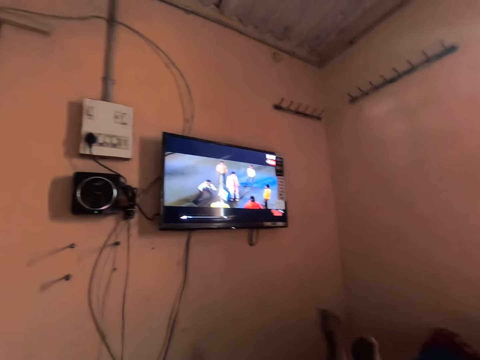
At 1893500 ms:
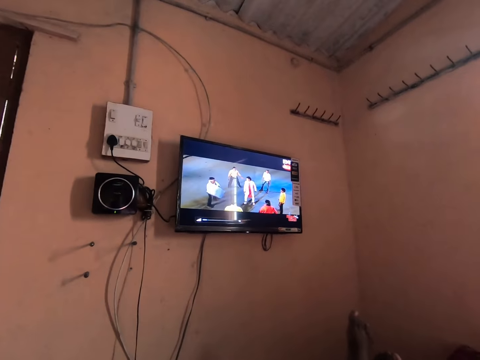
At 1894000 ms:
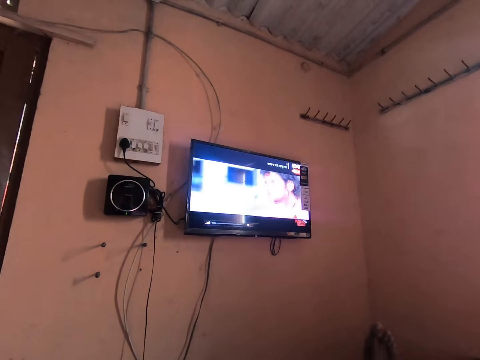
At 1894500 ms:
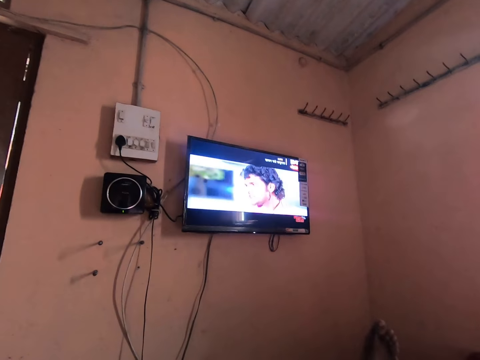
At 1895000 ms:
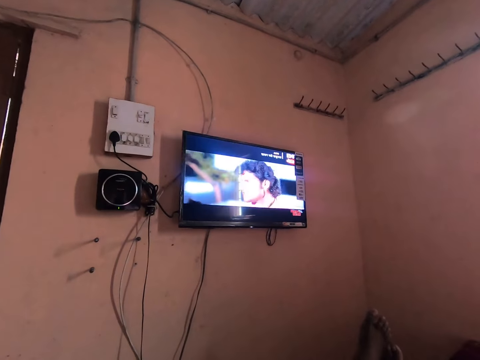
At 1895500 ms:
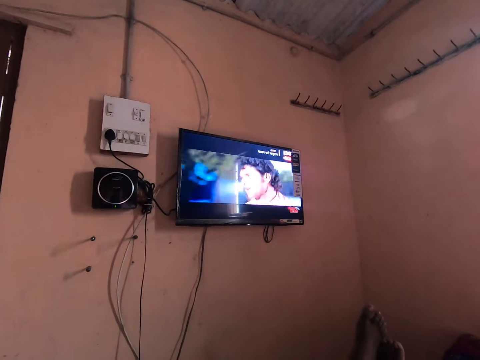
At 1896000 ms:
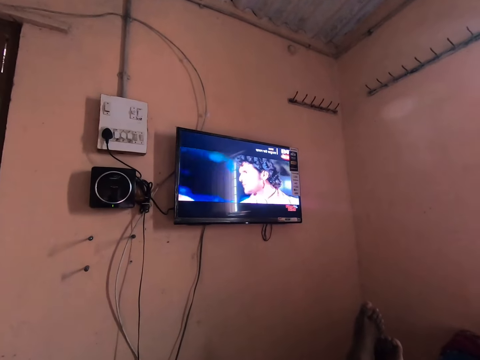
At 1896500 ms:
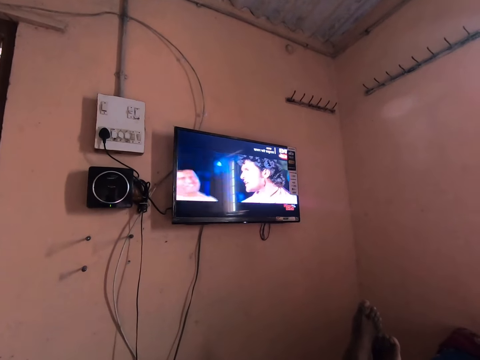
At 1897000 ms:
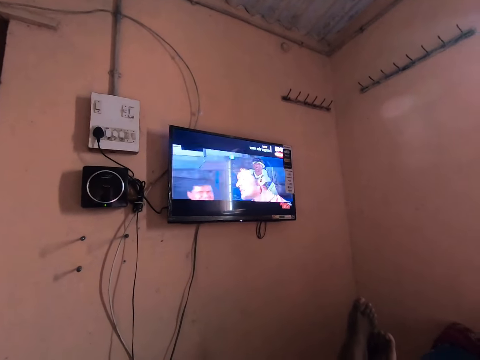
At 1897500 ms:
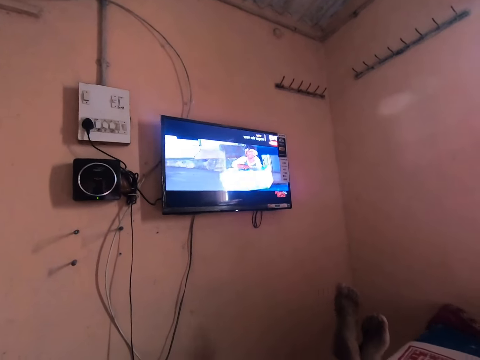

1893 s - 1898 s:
The camera wearer shakes his feet.

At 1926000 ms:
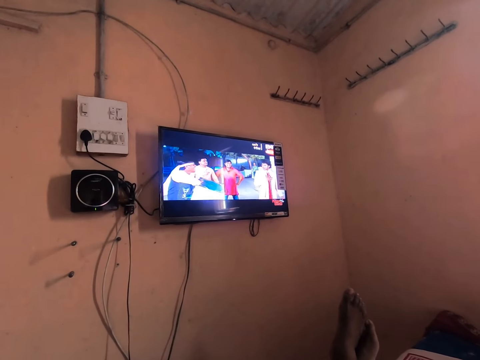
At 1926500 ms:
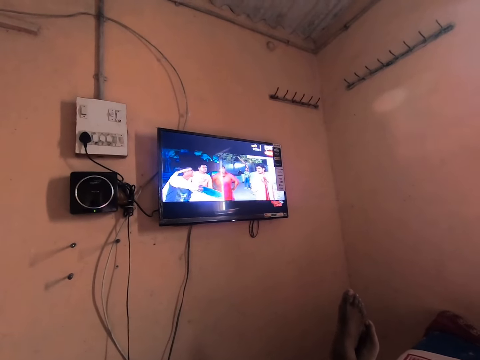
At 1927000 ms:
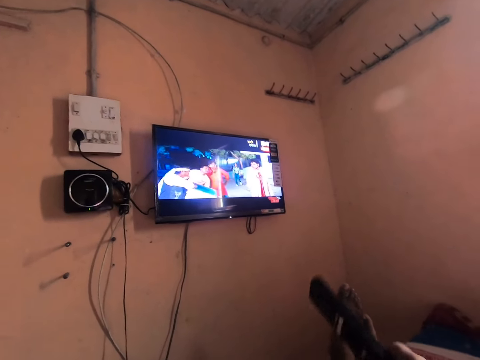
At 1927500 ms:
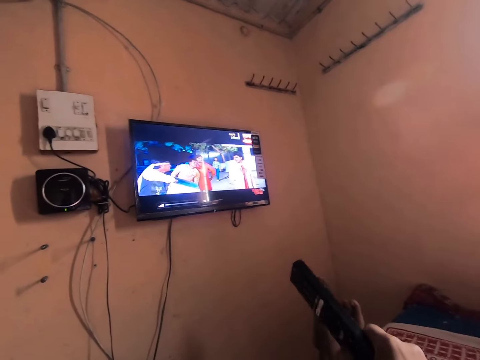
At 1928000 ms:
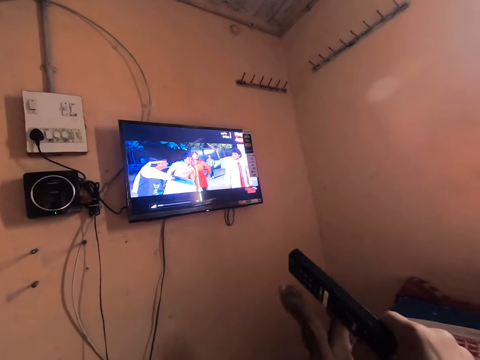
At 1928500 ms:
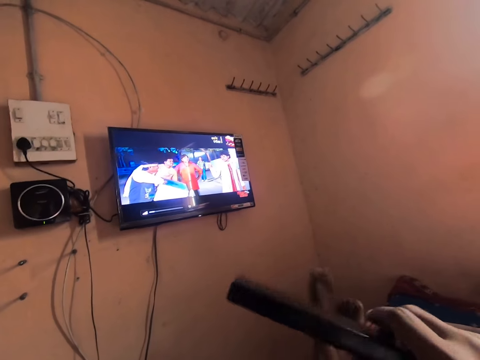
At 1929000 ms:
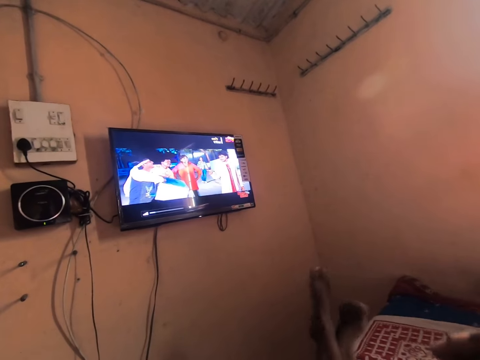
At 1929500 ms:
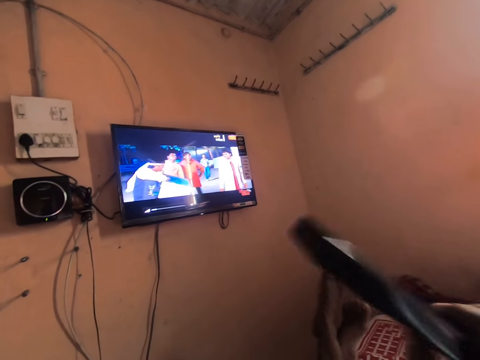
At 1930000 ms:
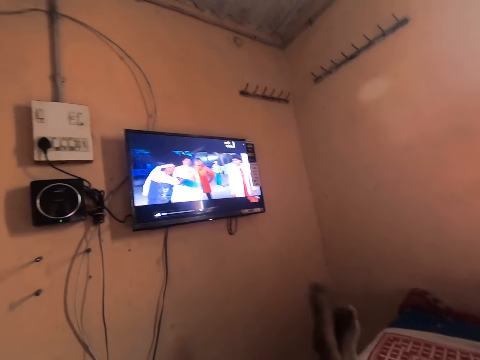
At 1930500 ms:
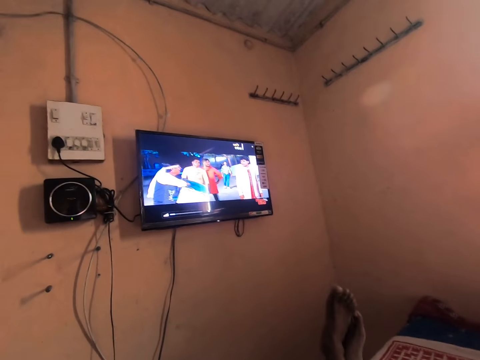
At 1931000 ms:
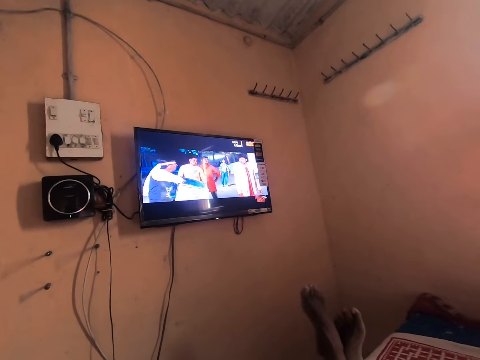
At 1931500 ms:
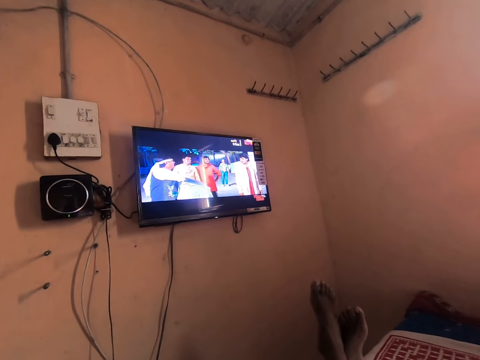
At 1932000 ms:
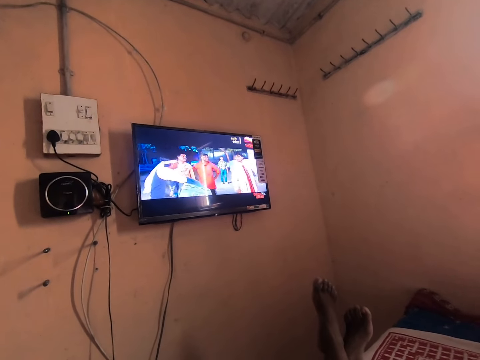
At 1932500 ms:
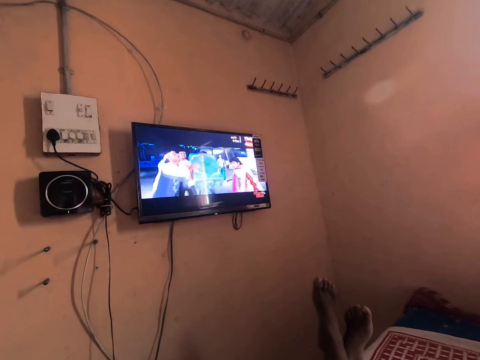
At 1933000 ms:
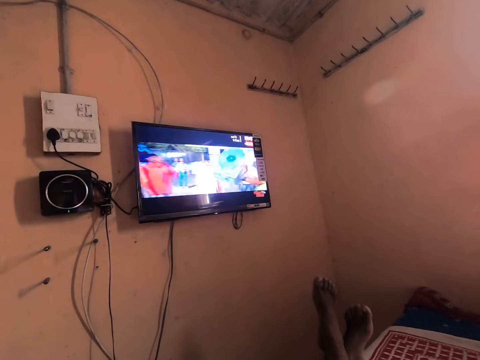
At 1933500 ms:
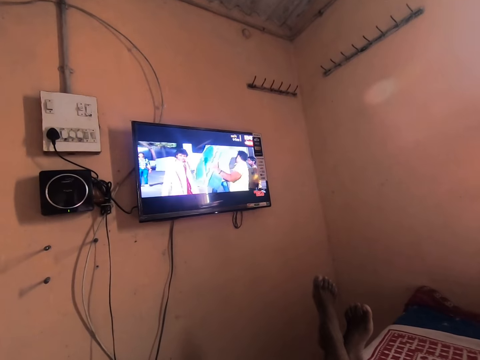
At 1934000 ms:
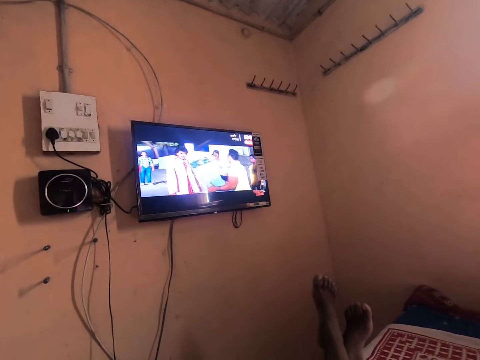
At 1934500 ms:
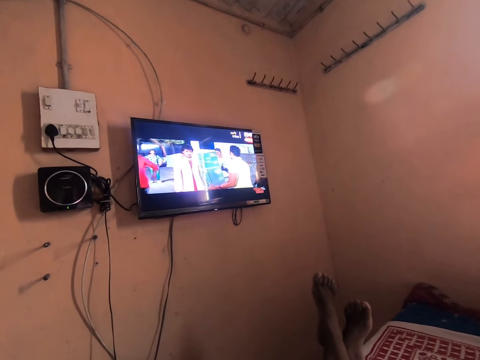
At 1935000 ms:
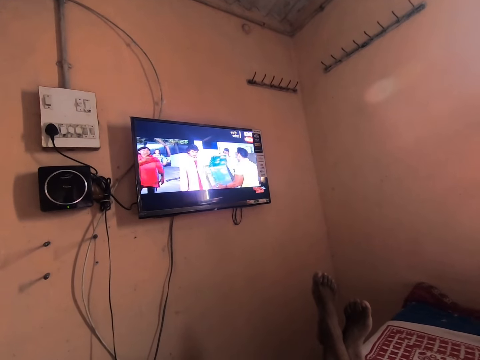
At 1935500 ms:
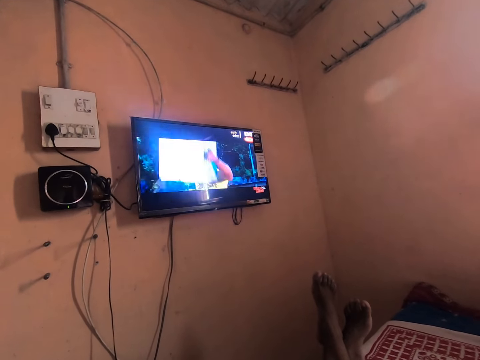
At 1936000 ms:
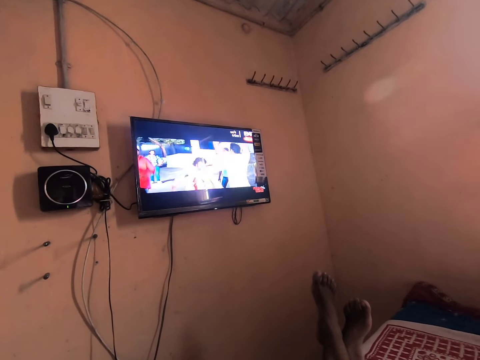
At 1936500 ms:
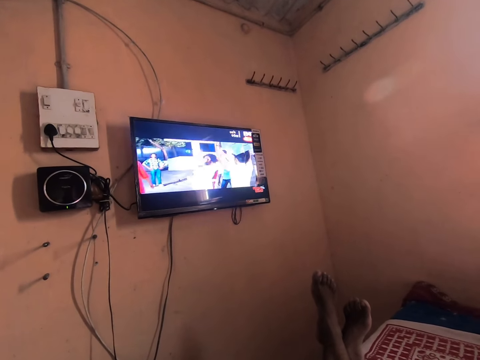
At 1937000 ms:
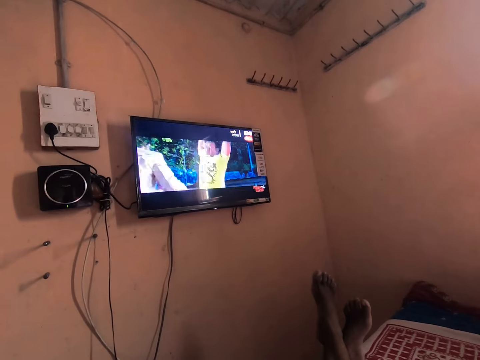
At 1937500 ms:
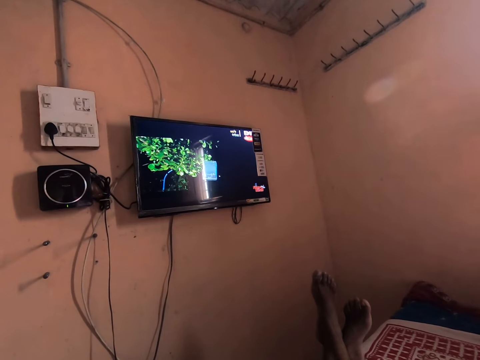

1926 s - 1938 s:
The camera wearer presses a remote controller with his right hand.

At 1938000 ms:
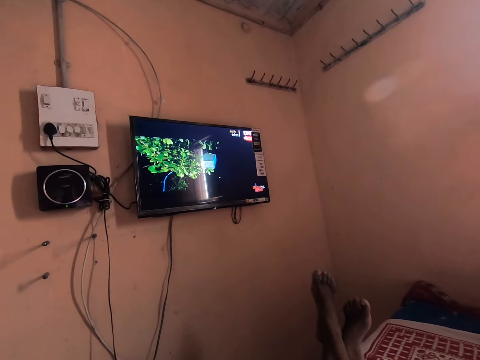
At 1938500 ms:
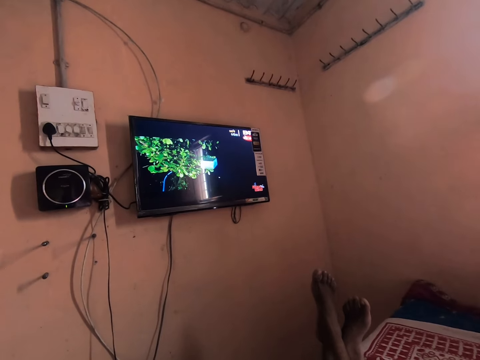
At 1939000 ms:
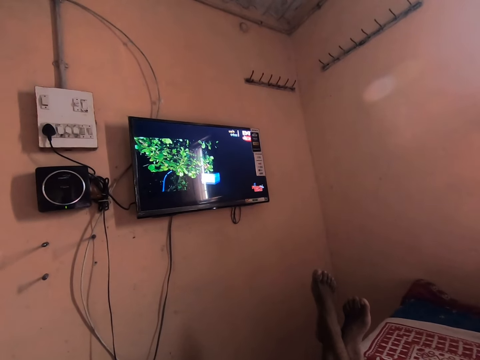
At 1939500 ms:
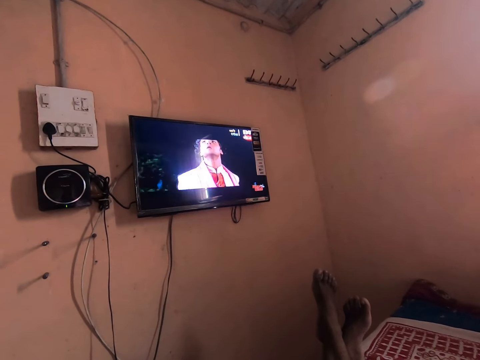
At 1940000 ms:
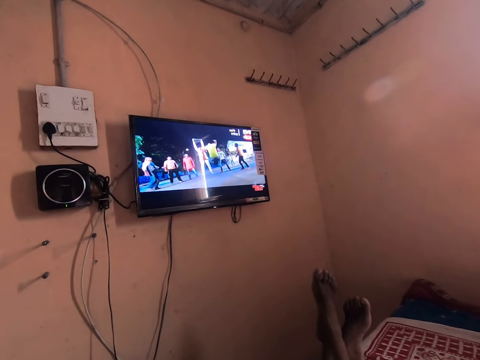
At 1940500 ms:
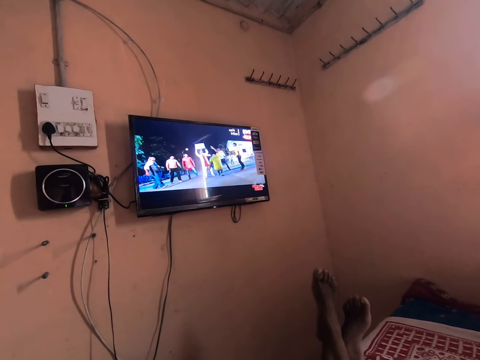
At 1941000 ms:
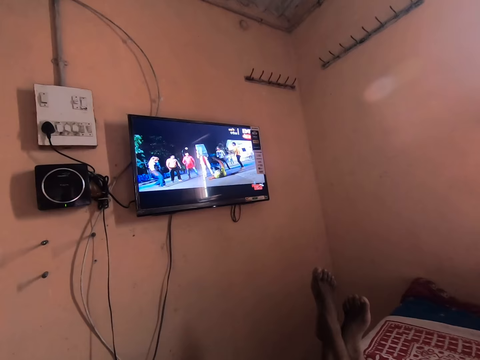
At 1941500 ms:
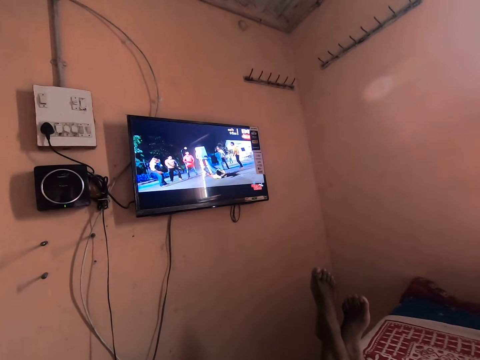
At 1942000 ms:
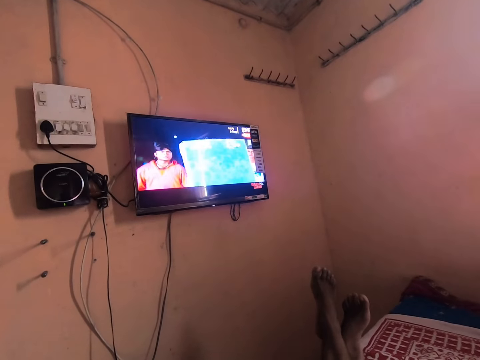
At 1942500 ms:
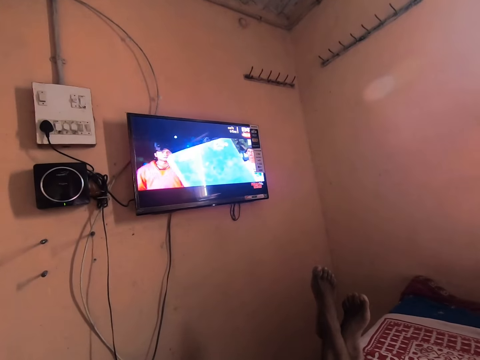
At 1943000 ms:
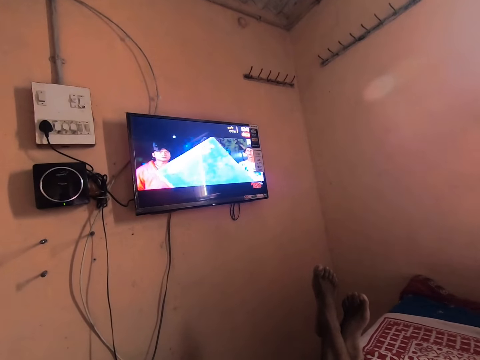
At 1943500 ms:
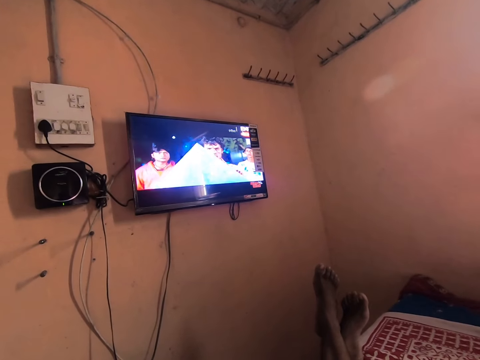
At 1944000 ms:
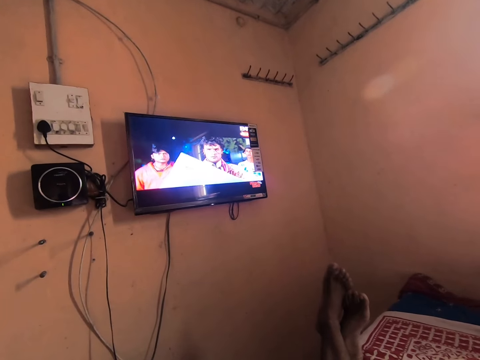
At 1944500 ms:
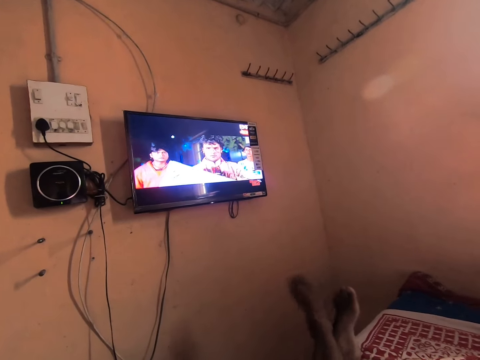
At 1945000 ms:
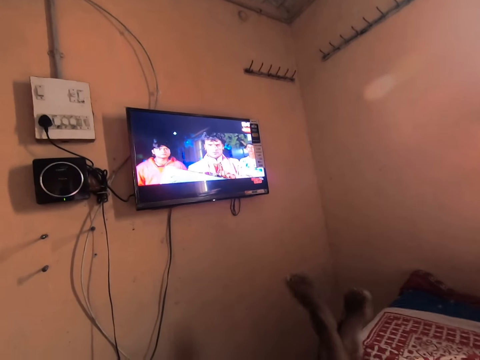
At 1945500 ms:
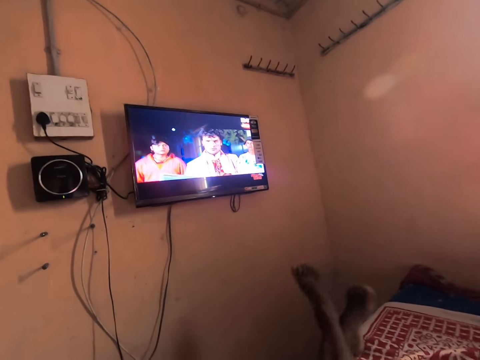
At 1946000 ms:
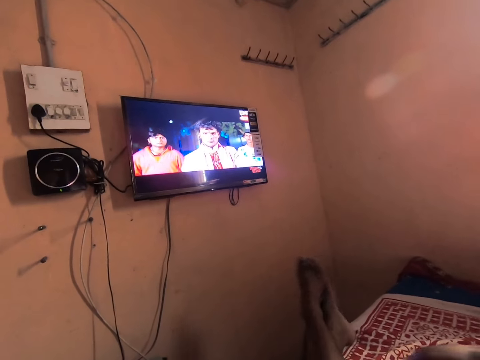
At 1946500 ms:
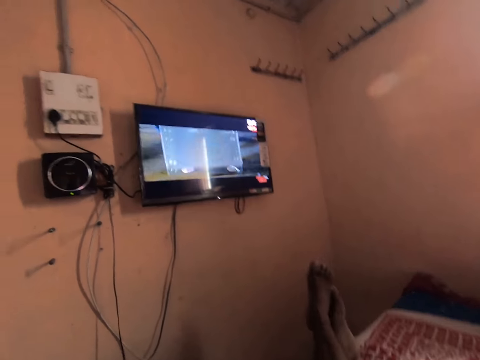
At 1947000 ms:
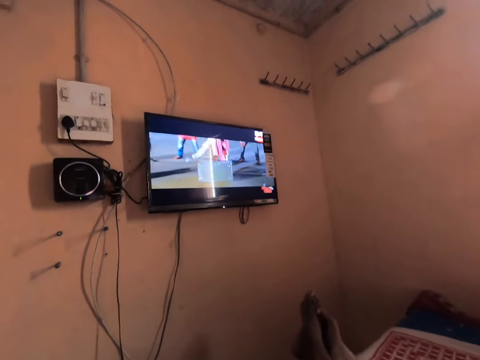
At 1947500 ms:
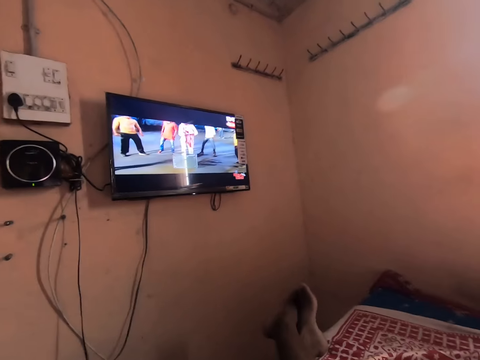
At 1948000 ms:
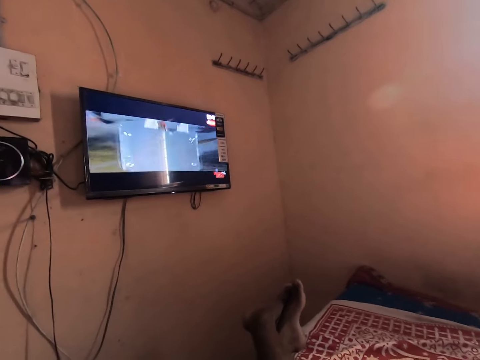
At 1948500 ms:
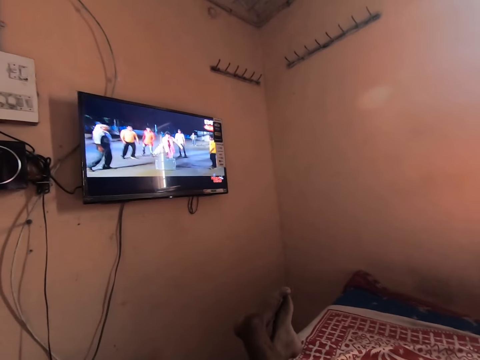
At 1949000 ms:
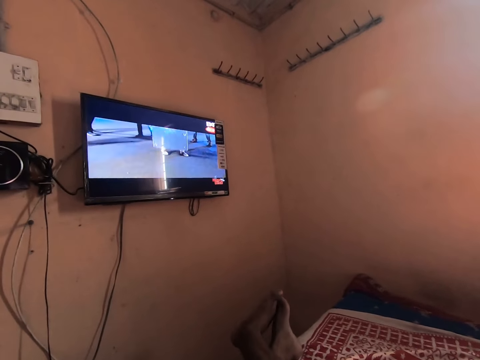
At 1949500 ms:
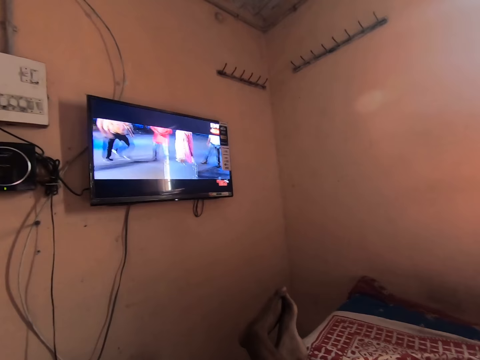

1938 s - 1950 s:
The camera wearer shakes his legs on the bed.
